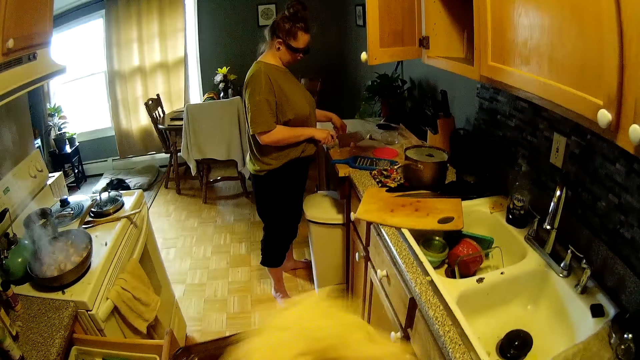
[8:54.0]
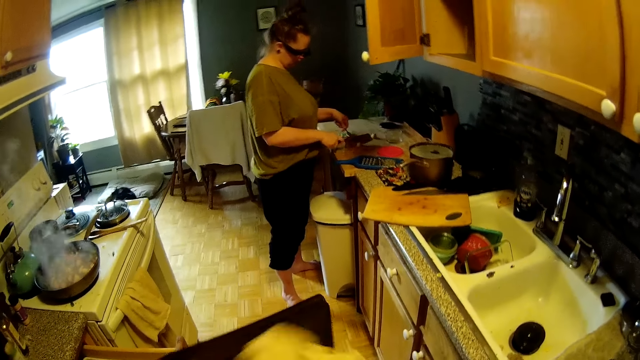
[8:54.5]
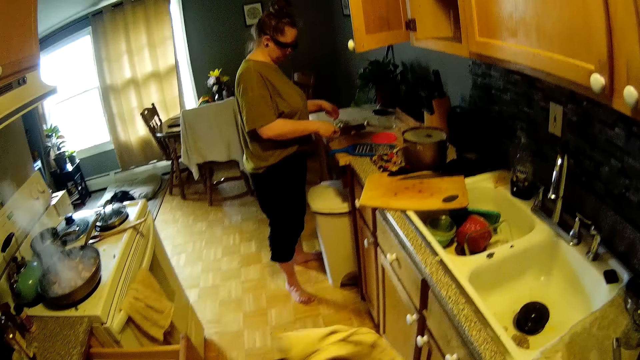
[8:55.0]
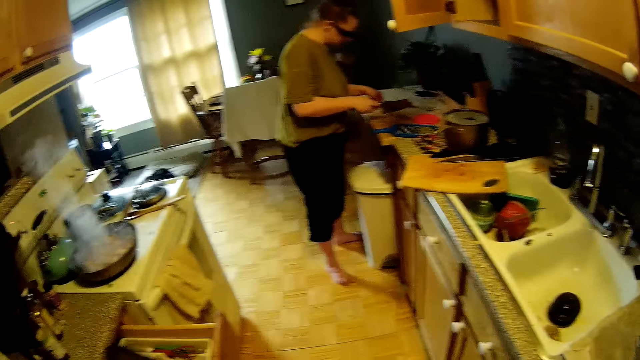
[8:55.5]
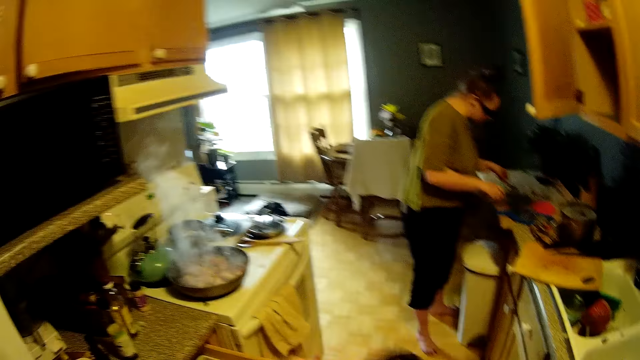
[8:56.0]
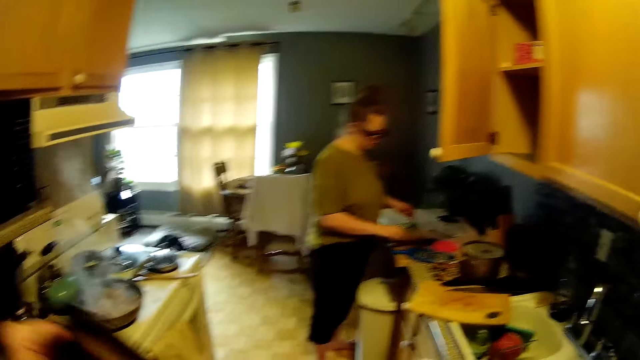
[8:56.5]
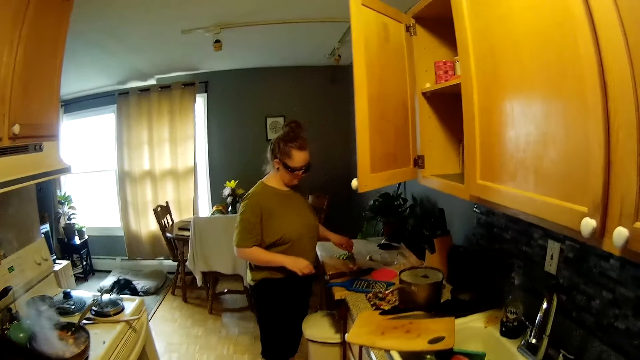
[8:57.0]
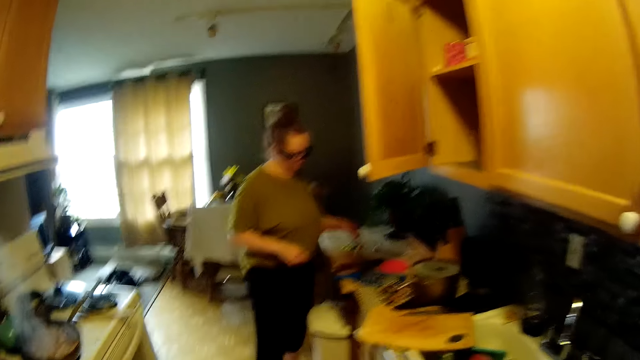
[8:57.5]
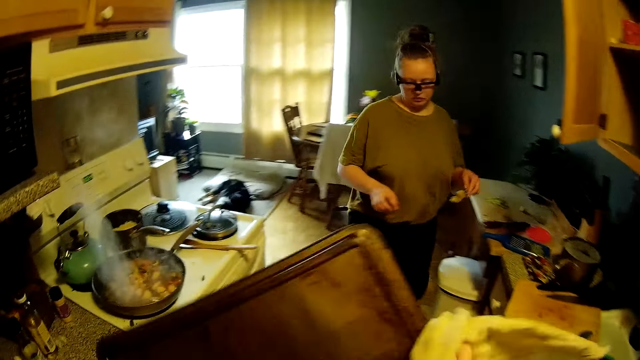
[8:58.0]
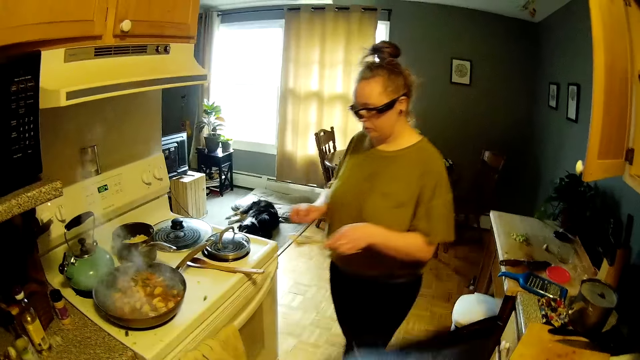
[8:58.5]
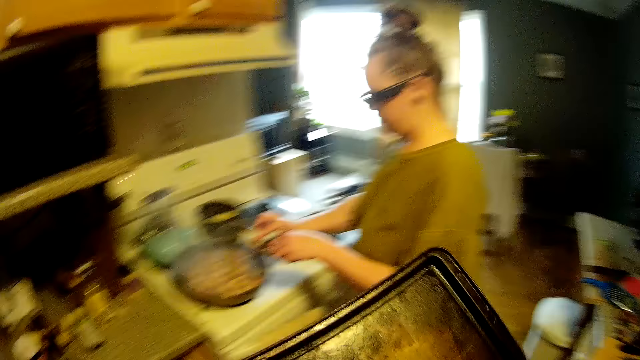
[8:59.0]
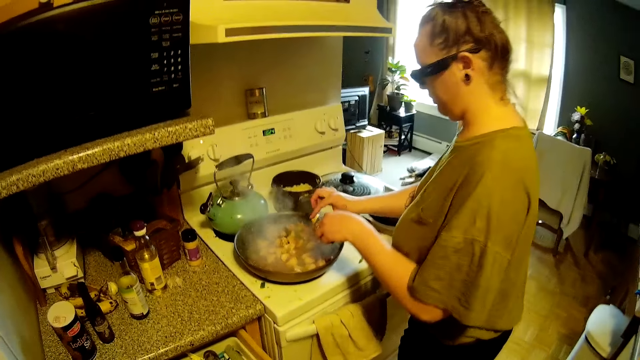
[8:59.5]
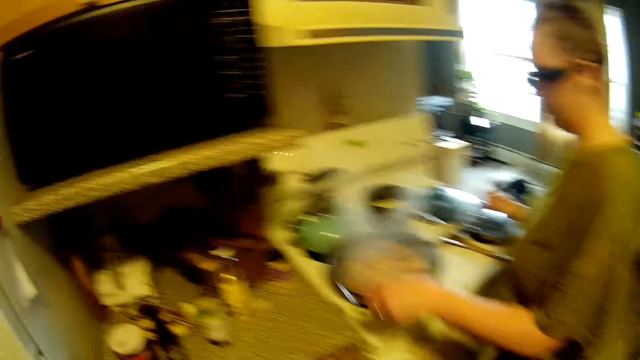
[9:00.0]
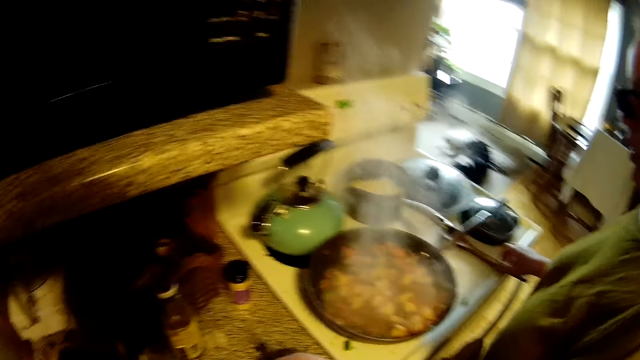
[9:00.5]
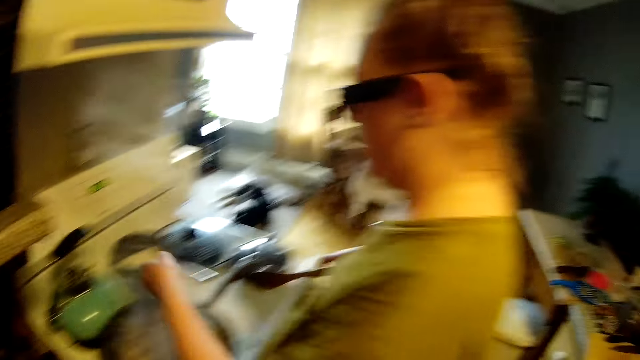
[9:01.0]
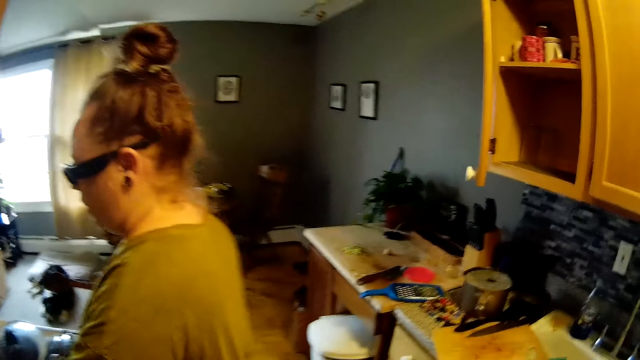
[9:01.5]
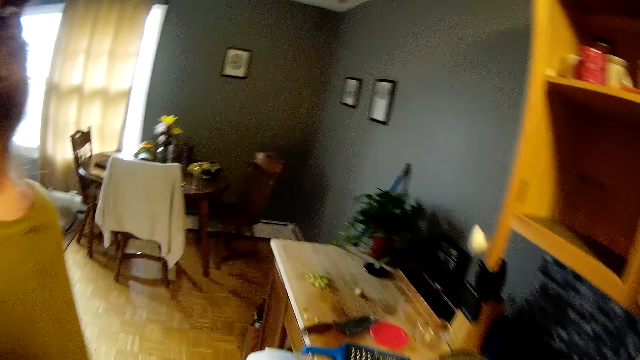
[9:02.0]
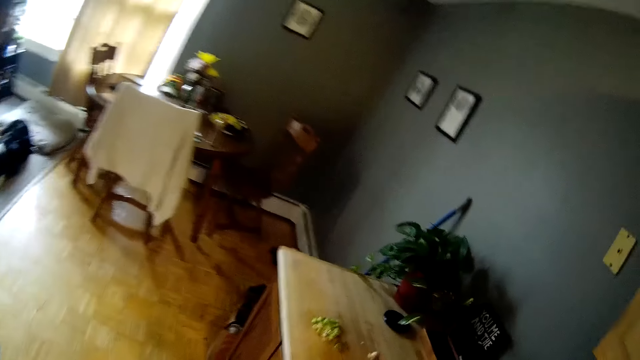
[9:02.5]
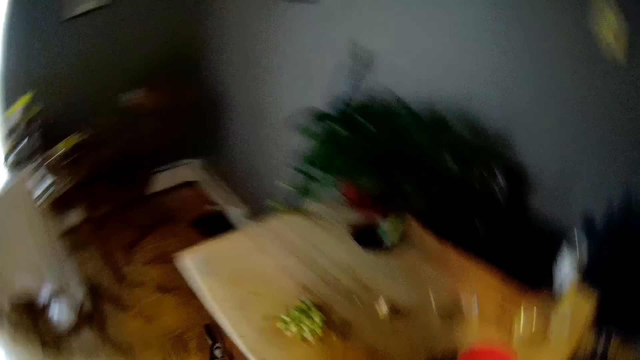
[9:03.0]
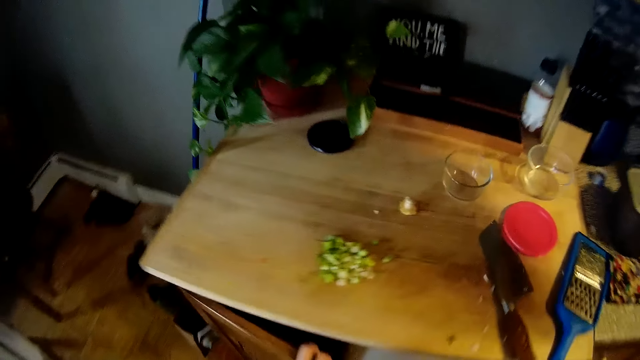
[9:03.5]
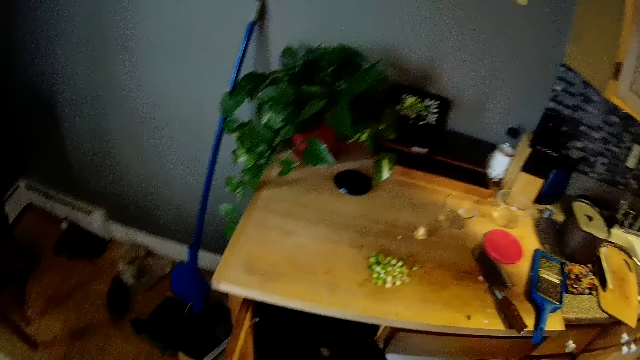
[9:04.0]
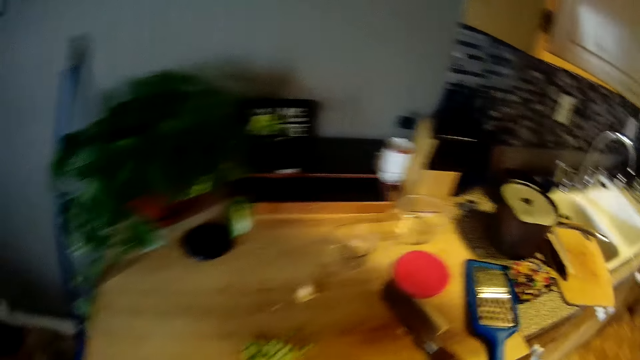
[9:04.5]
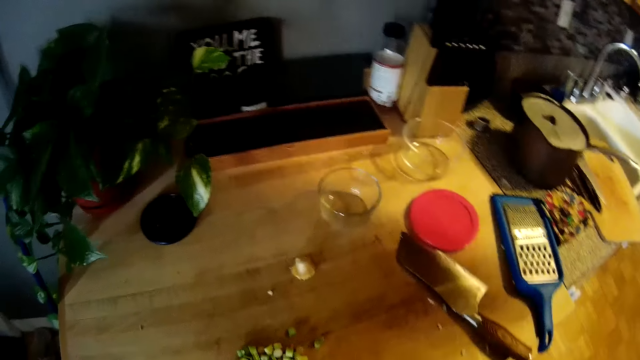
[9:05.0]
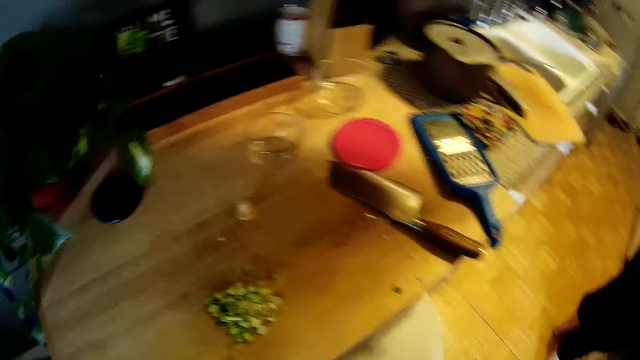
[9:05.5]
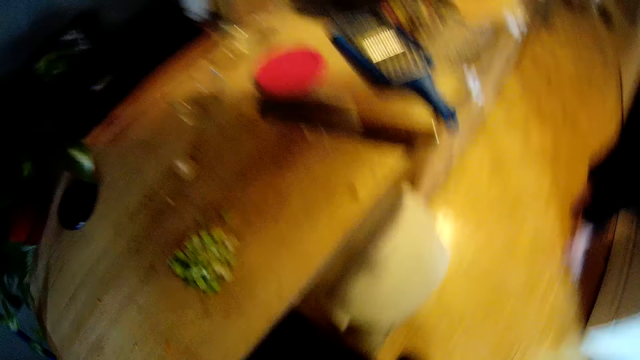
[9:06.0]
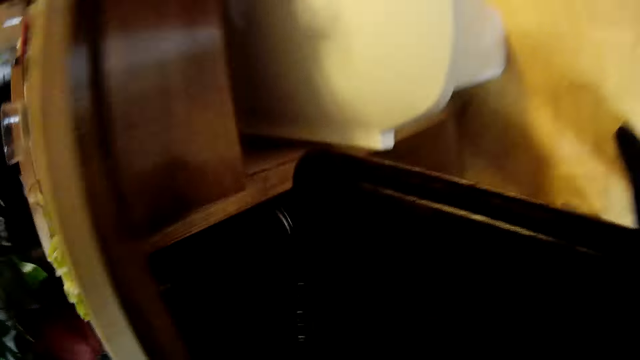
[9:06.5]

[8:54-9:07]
A woman chops the onion and puts potatoes in the pan. The woman brushes off onions from the spoon in her left hand into the pan on the cooker with her right hand. The woman places the fork in her left hand on the countertop and picks the wooden spoon from the countertop with her right hand. The camera wearer opens a cabinet with his left hand.

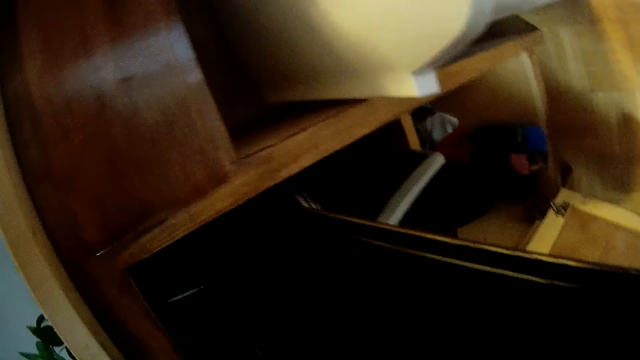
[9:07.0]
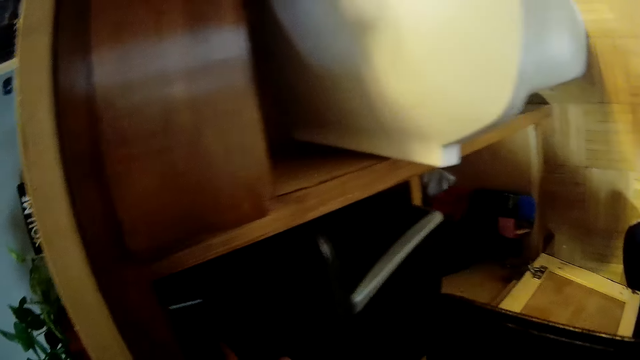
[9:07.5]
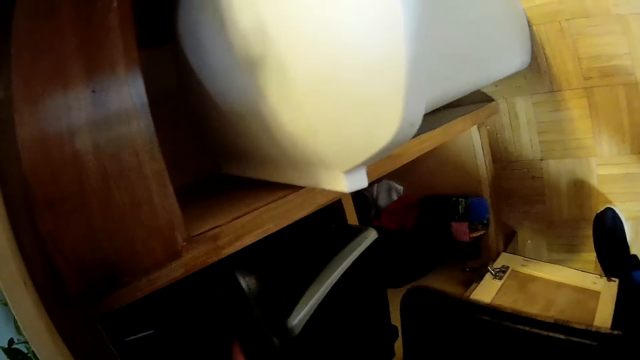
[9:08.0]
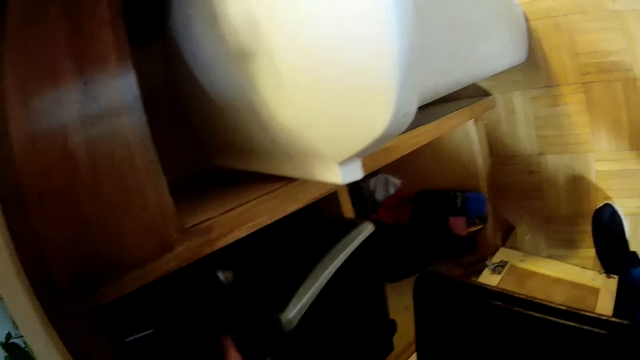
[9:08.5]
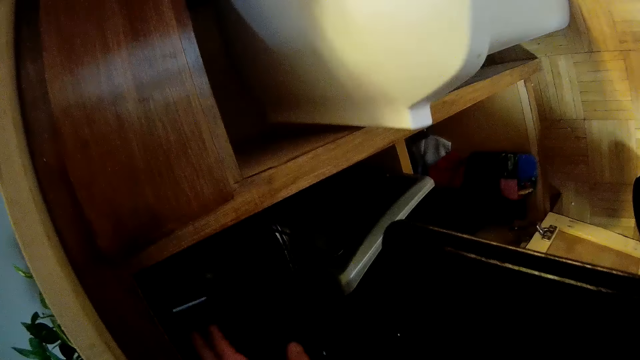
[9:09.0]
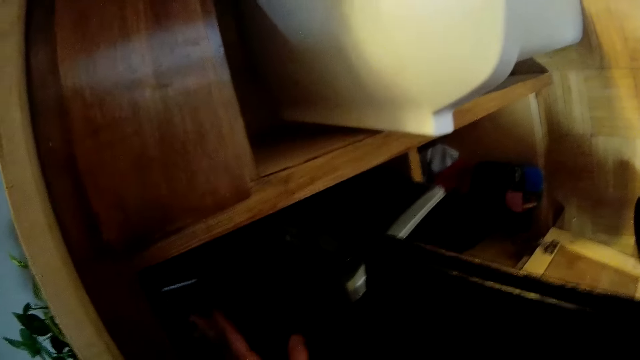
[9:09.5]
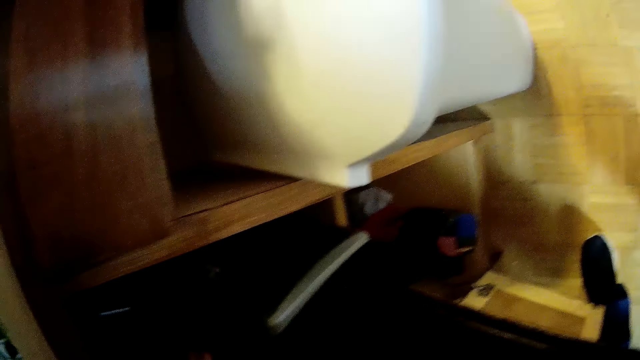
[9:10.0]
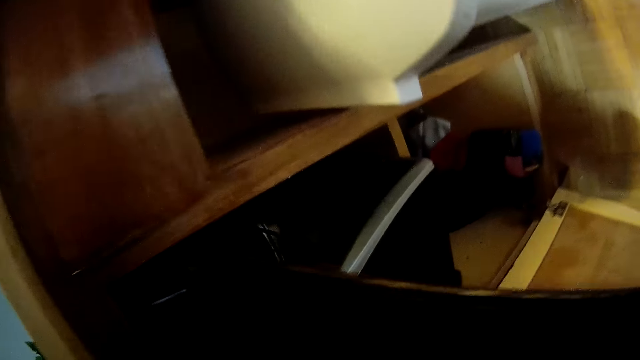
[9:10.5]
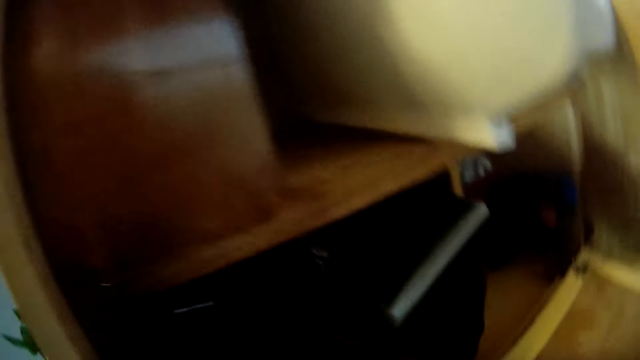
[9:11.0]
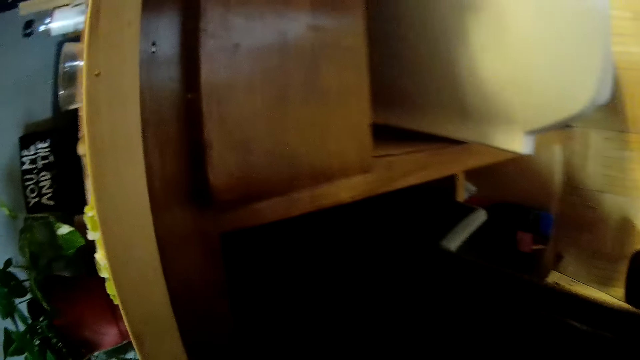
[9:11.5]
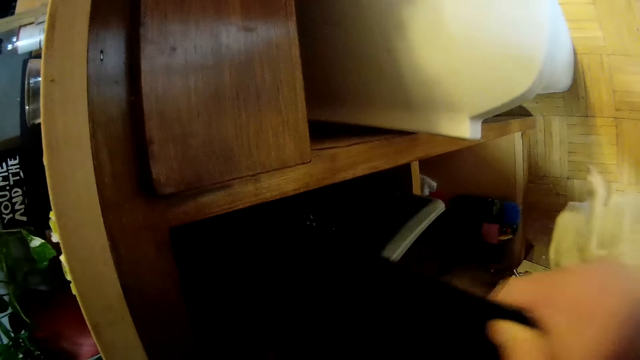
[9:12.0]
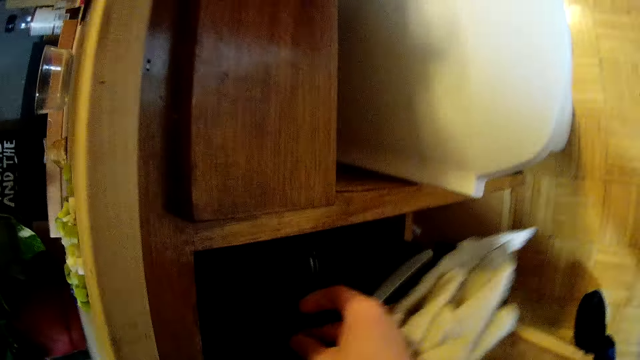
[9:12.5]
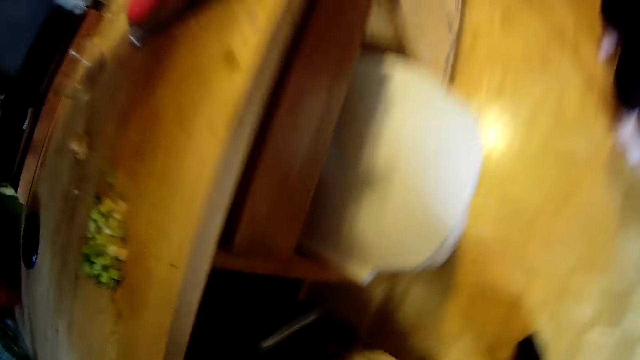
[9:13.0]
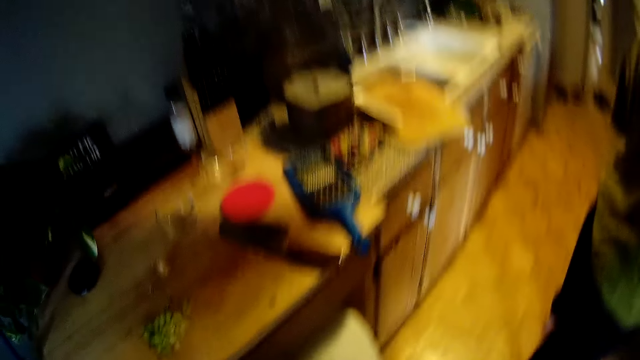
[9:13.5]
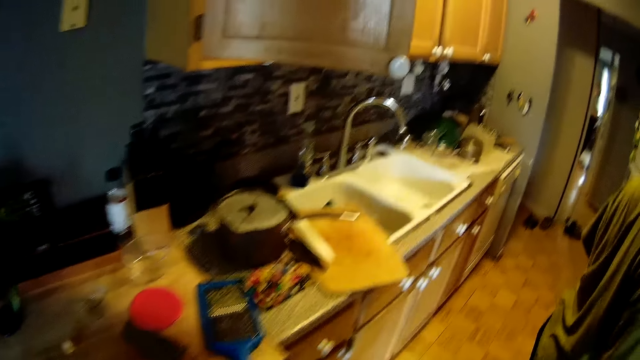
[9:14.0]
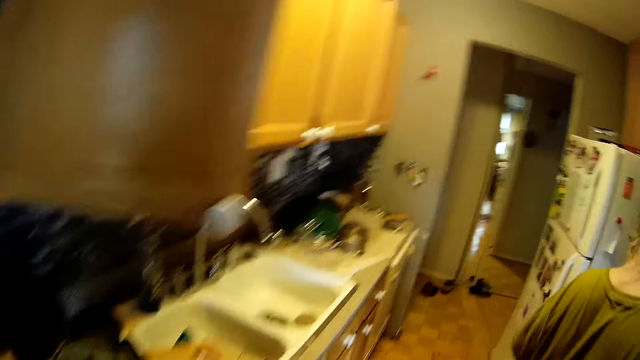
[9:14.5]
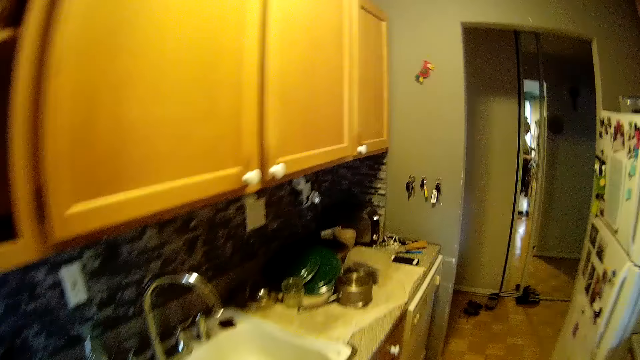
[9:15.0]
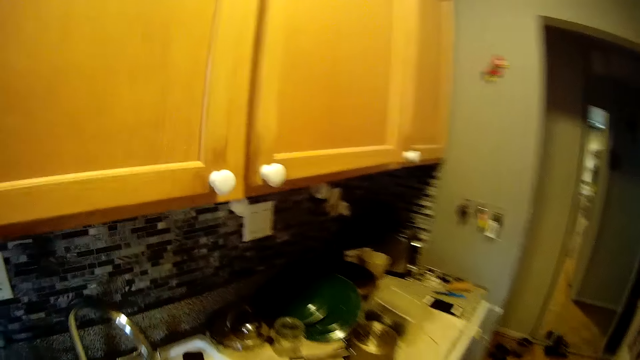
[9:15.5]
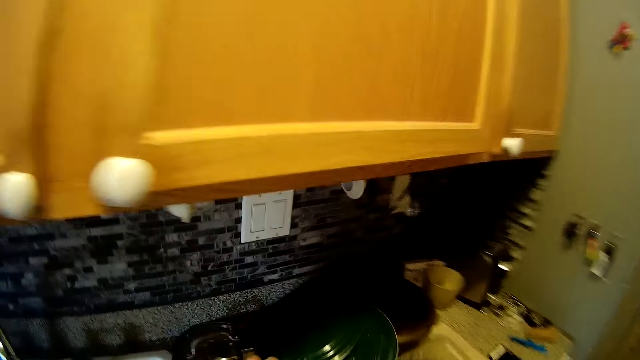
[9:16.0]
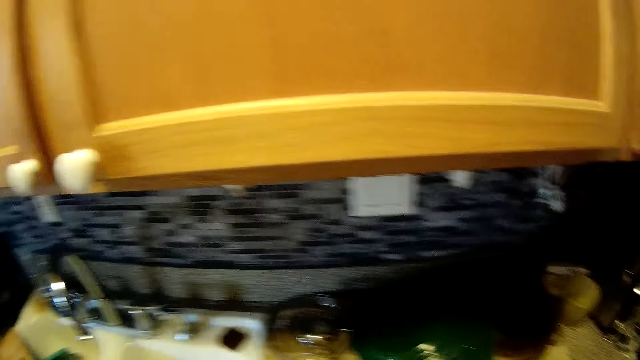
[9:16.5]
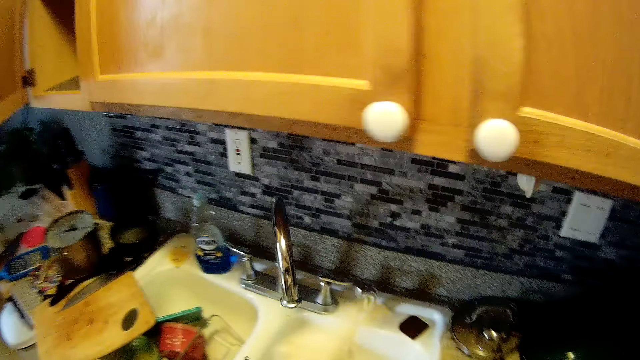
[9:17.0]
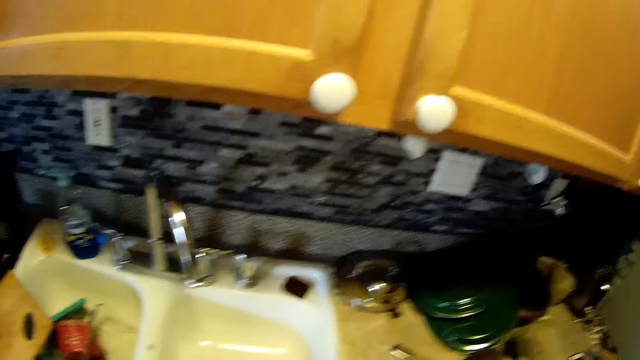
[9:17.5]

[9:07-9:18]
The camera wearer adjusts pans in the cabinet with his left hand. He creates space in the cabinets. He places the tray in his right hand into the cabinet.
